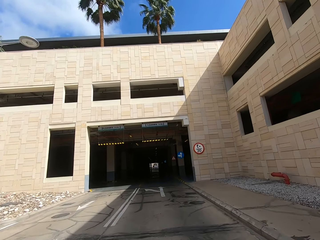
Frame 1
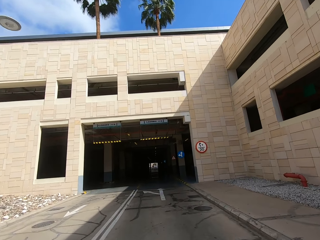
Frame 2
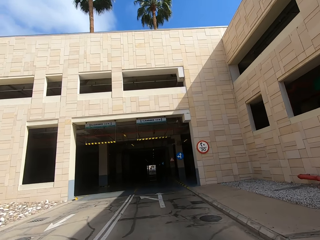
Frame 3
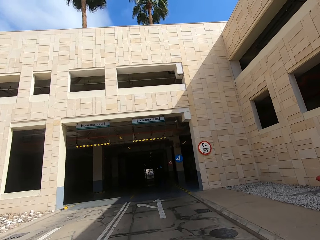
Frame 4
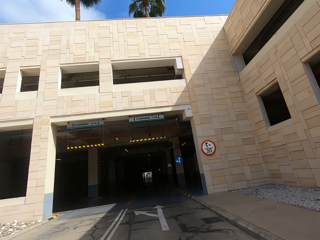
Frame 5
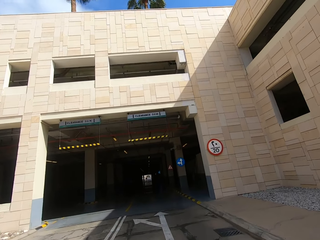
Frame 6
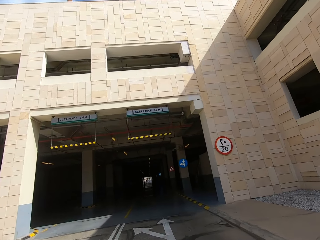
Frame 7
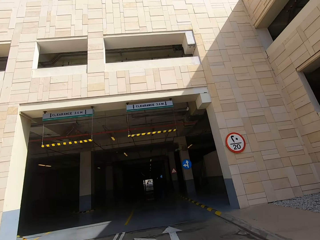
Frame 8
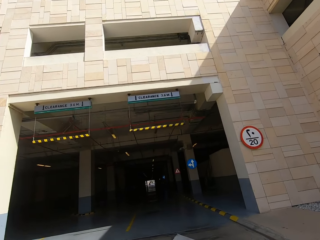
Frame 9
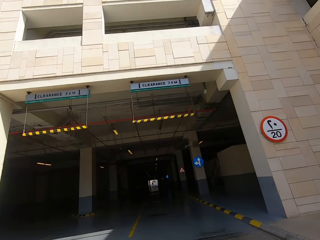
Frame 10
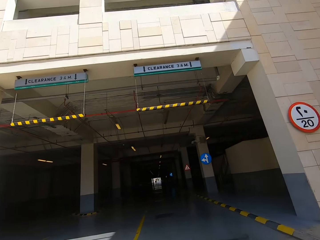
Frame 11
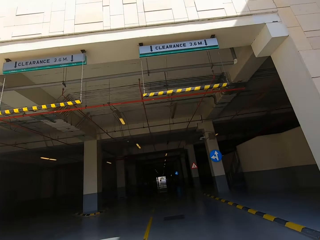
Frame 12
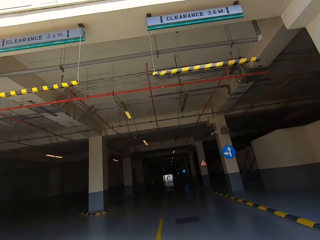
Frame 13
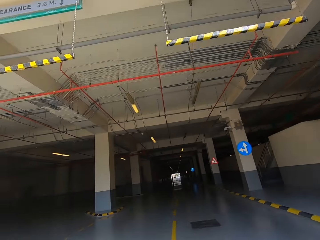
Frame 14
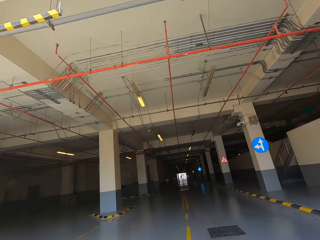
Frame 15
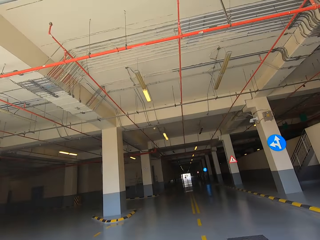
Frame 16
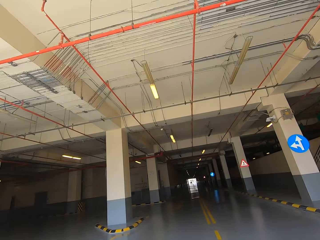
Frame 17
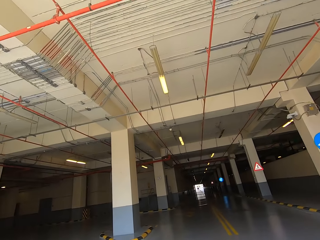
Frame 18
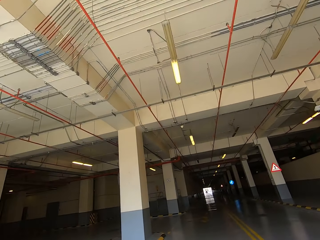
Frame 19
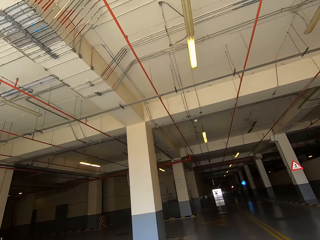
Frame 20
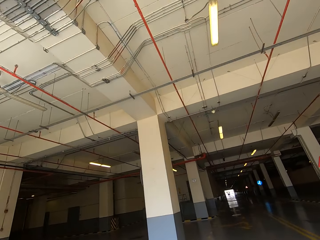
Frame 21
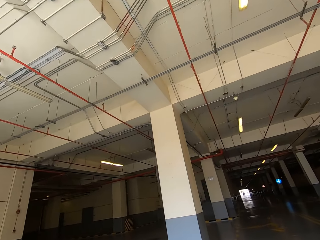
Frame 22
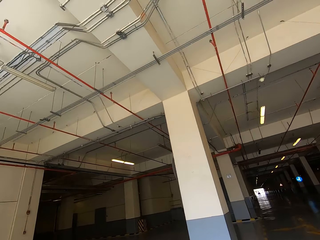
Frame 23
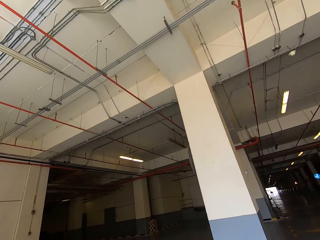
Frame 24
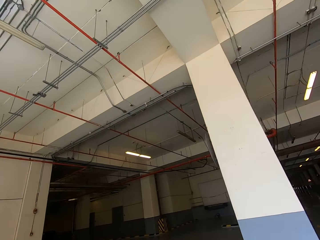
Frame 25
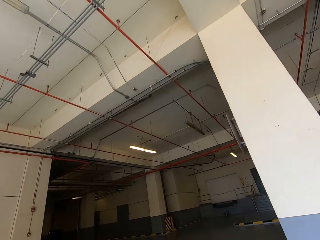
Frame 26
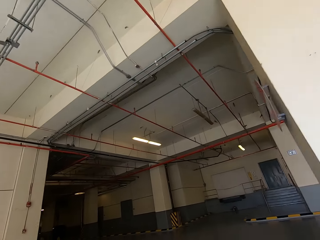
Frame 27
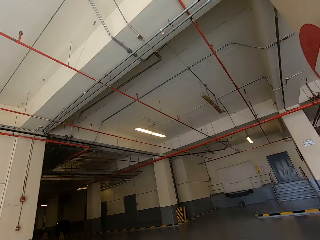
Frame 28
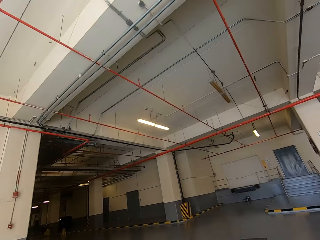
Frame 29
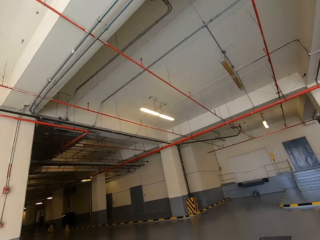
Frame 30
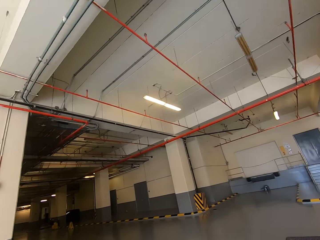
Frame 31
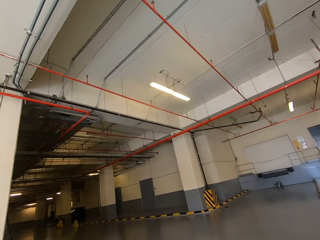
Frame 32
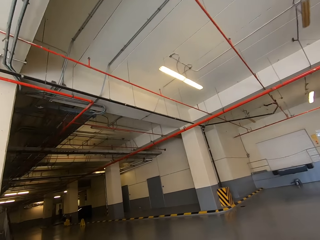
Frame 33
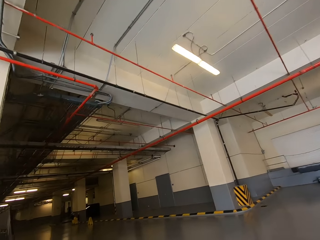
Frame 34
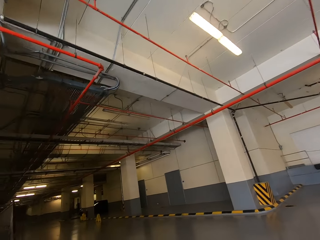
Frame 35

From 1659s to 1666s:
The camera wearer rides into the basement.

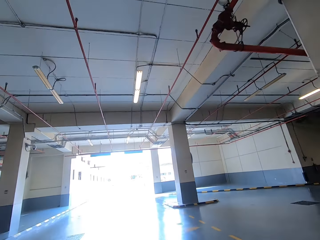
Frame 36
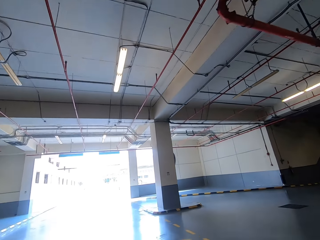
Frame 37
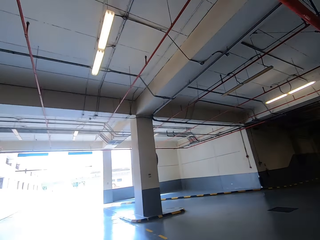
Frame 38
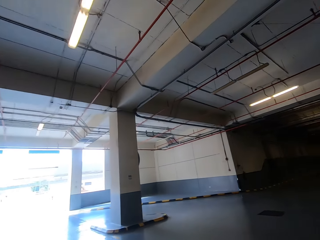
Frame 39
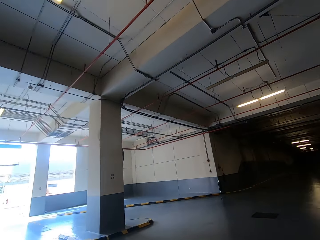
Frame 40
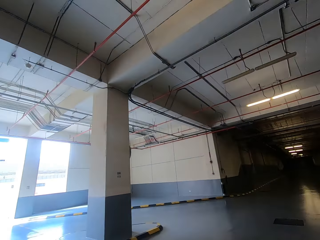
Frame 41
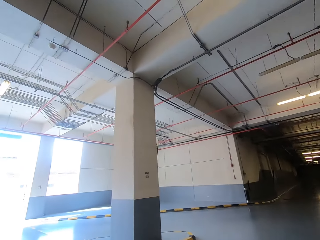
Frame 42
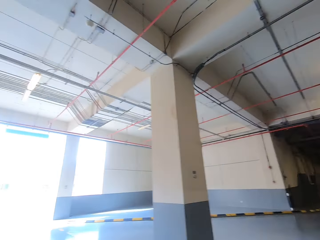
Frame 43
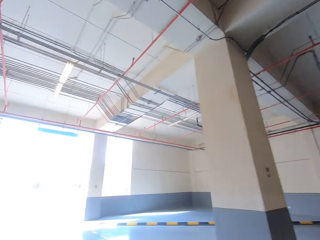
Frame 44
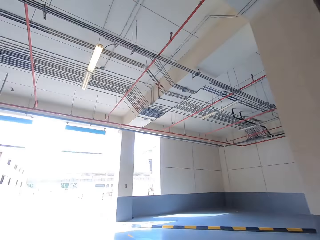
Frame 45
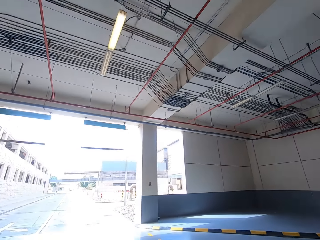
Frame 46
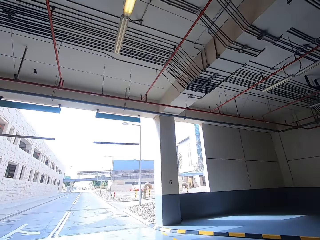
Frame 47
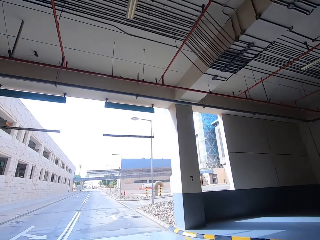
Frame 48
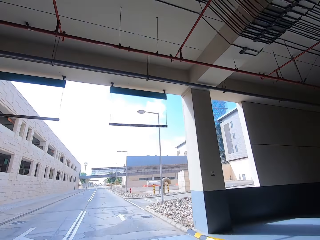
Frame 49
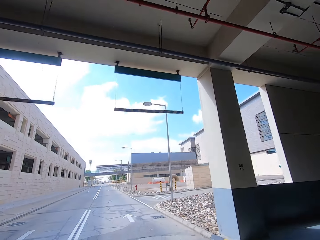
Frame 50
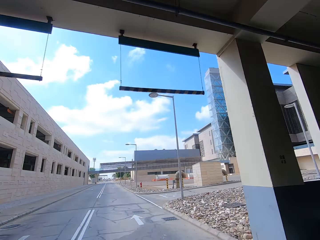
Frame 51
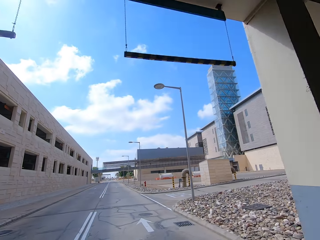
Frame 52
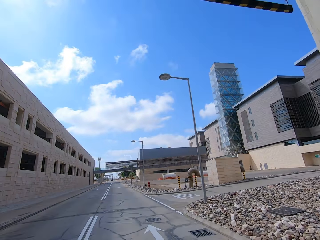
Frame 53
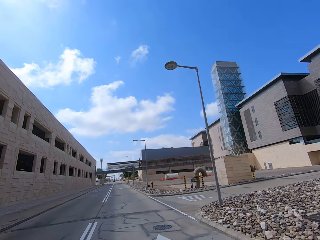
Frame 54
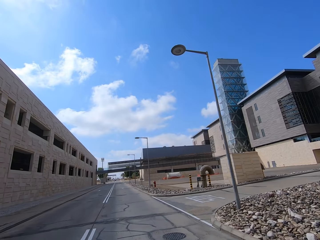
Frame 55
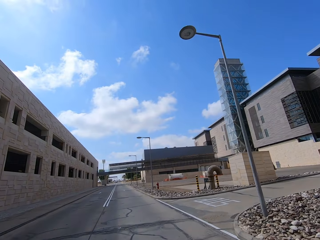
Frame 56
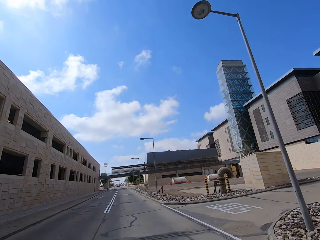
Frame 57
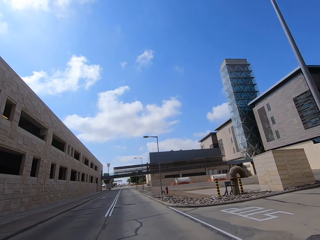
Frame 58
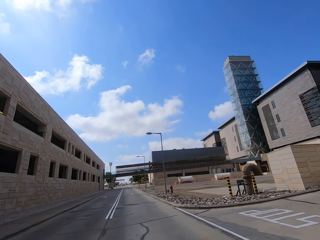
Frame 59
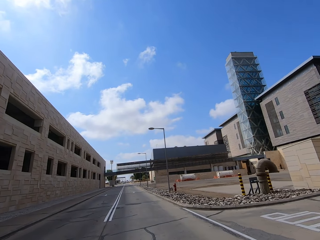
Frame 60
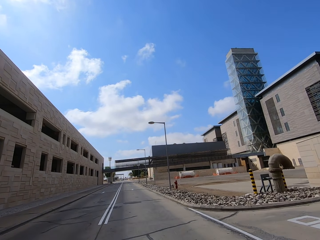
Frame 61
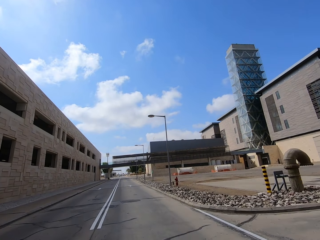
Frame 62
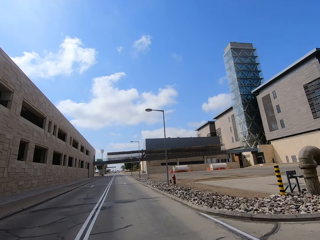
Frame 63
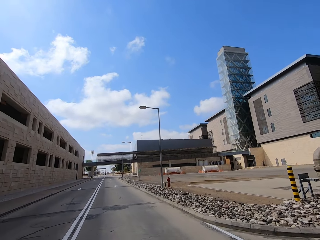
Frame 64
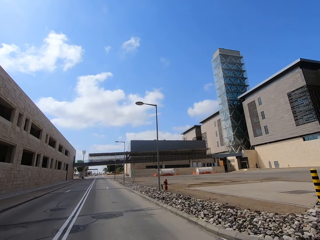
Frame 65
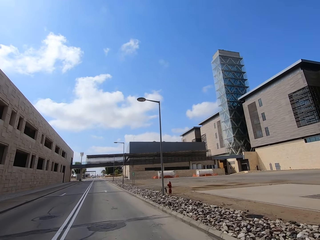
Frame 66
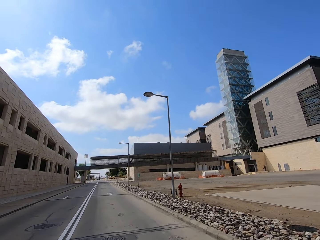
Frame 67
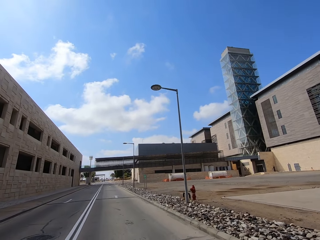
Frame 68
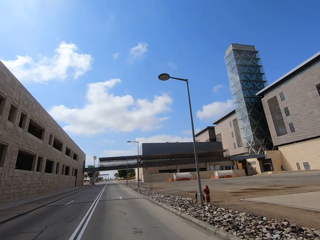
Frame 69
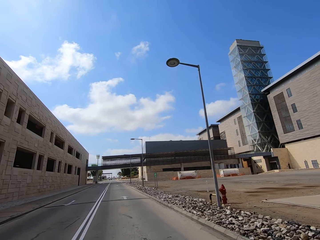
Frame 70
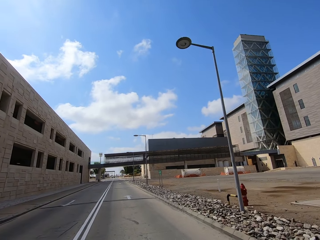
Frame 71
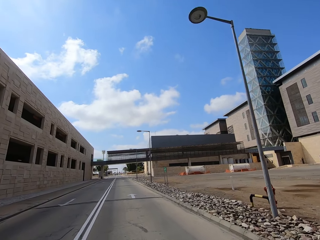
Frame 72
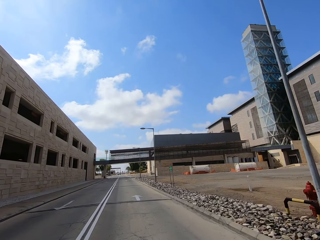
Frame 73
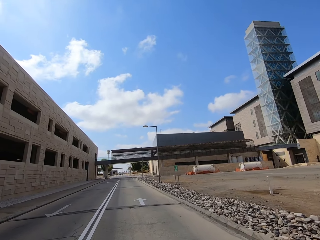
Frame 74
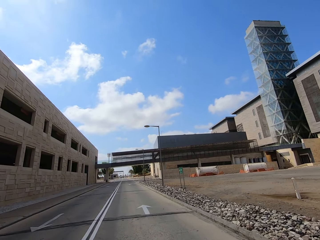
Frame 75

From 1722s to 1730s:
The camera wearer exits the basement.

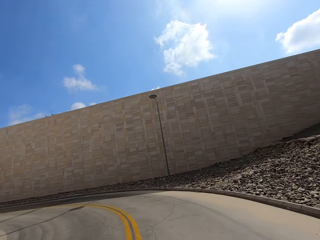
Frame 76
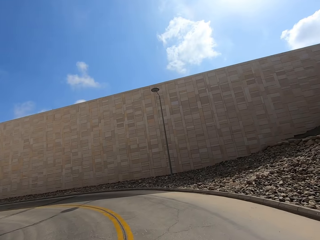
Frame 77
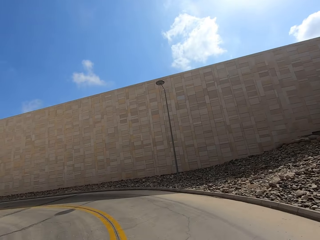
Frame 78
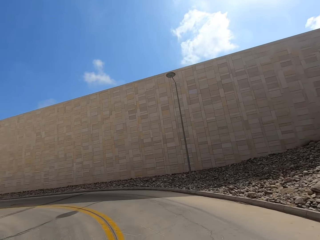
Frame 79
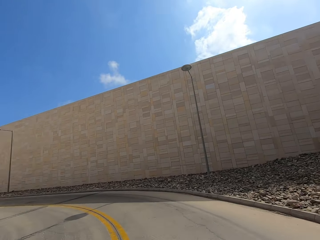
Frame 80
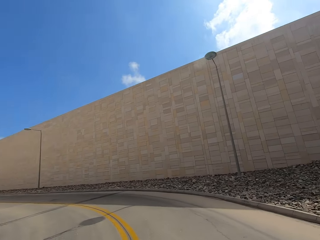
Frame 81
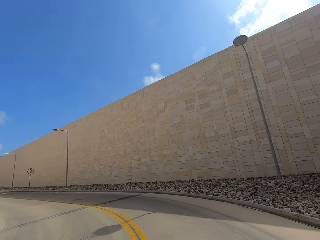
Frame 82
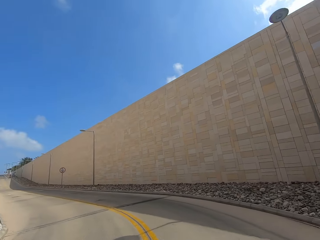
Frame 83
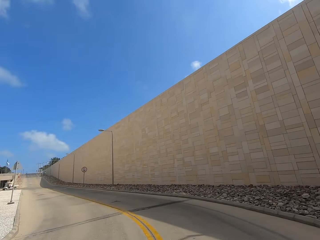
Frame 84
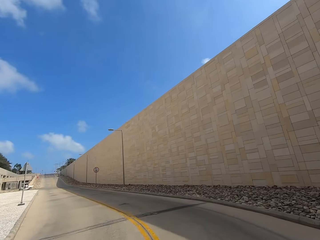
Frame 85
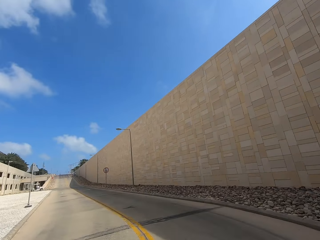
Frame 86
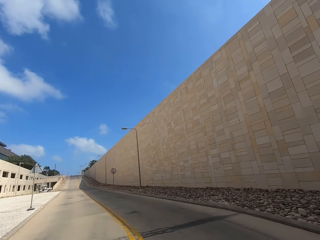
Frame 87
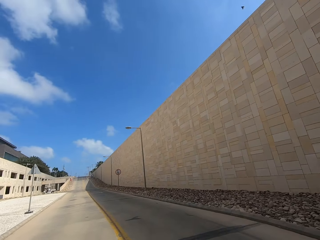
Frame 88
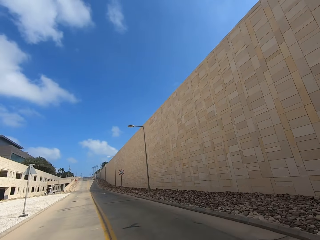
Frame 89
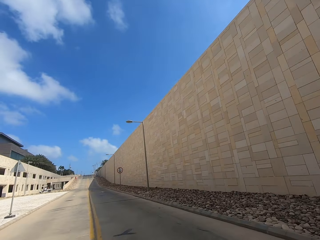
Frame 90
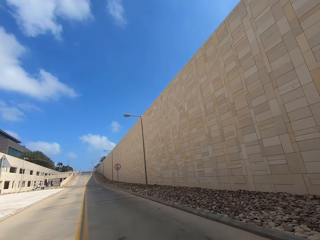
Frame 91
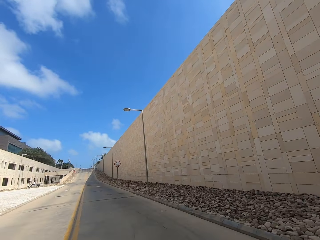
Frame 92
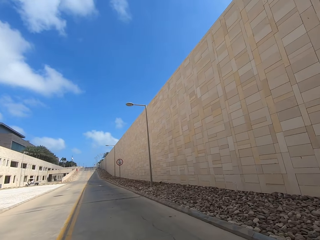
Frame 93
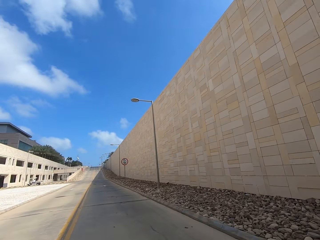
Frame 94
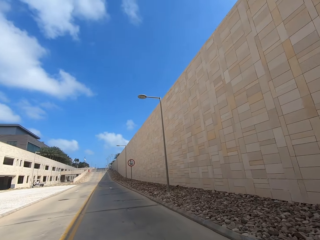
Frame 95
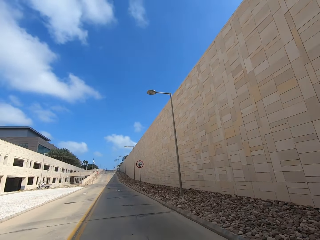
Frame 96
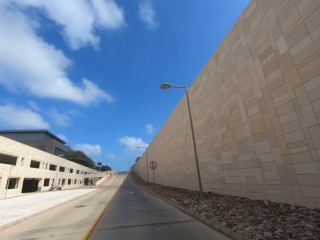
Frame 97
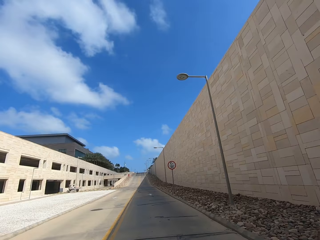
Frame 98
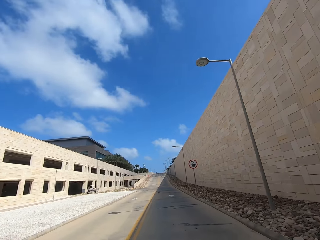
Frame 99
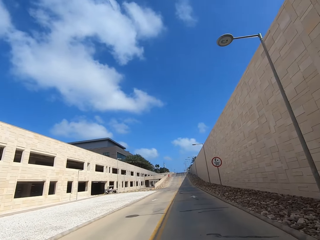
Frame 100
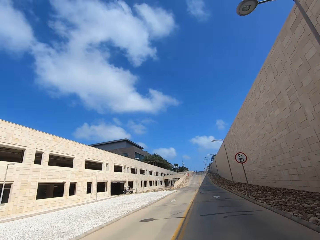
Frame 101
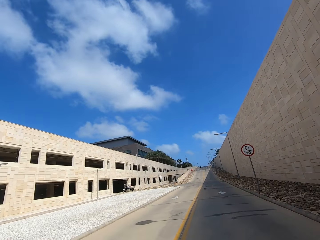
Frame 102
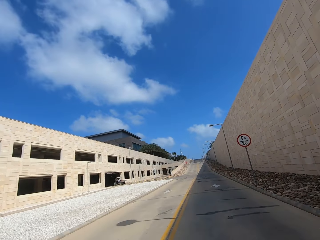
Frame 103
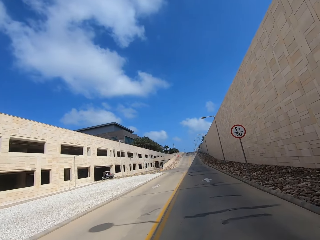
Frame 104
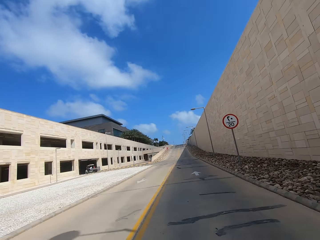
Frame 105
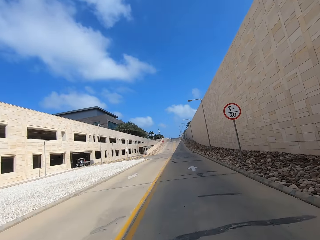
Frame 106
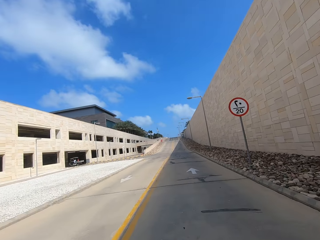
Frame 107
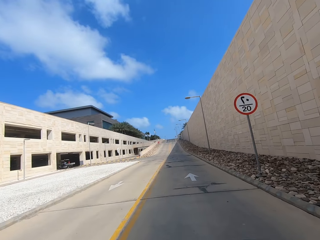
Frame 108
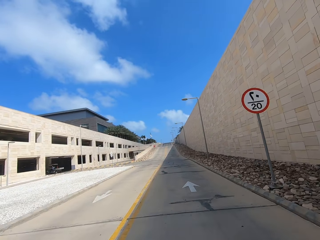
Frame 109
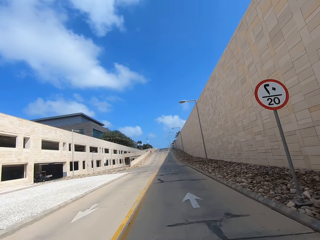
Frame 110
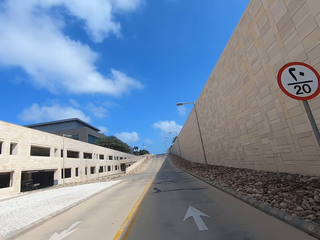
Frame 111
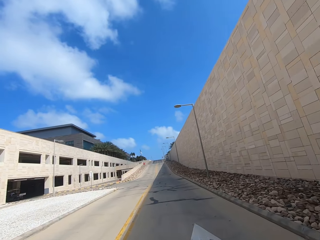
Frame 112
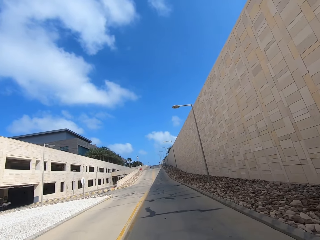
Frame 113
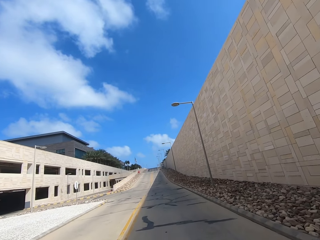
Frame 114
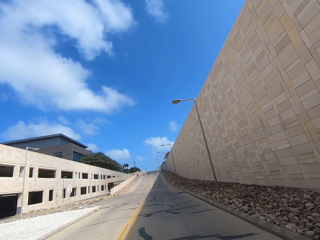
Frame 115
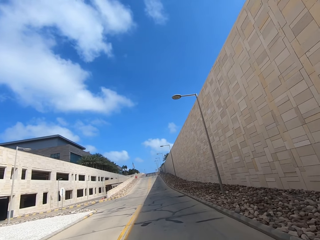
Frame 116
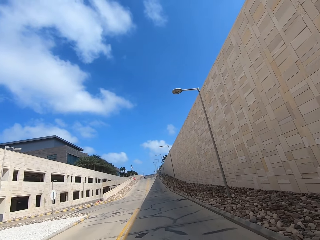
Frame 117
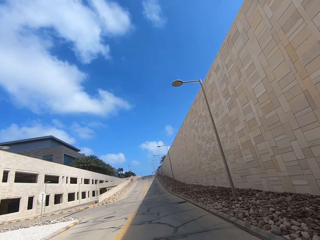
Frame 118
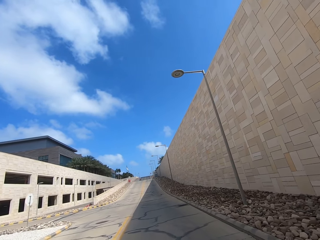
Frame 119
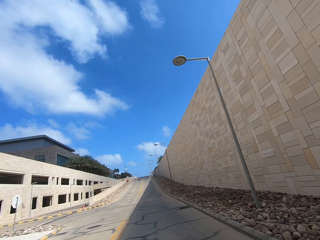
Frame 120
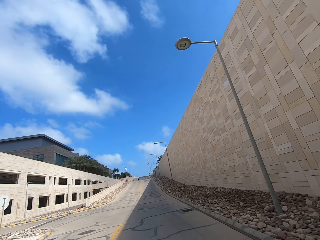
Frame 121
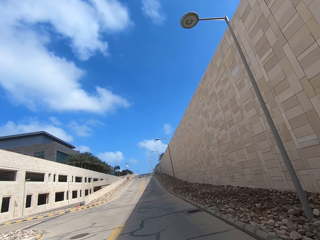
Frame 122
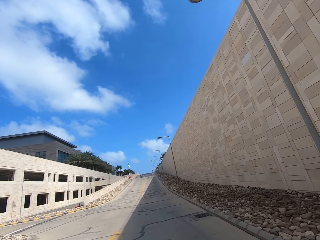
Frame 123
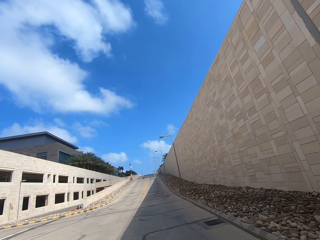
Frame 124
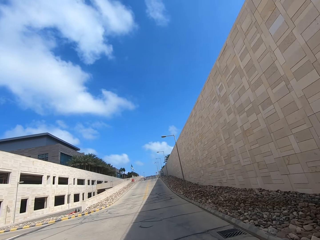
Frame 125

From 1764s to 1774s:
The camera wearer takes a left turn.
